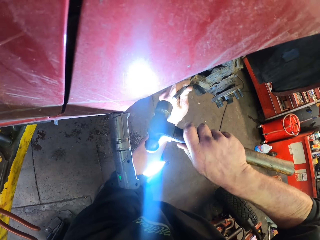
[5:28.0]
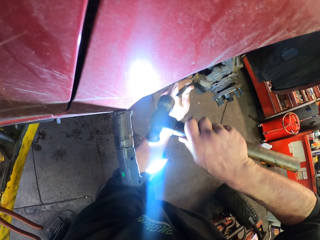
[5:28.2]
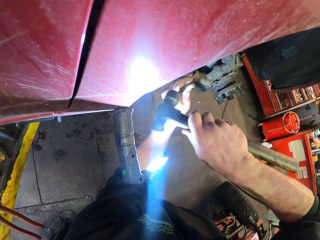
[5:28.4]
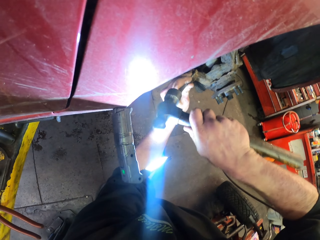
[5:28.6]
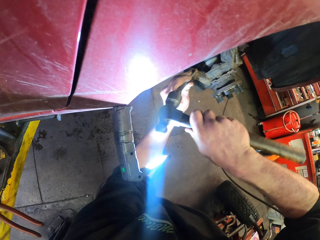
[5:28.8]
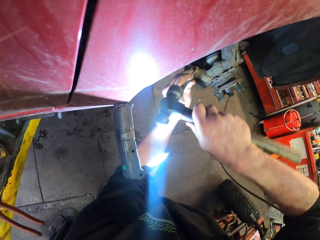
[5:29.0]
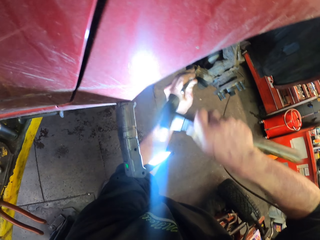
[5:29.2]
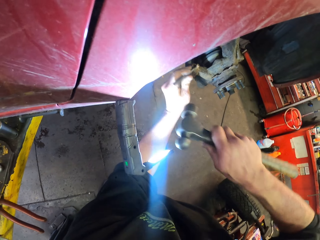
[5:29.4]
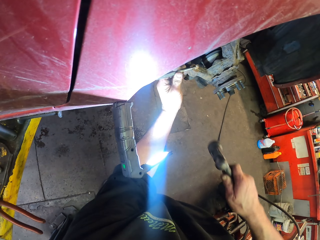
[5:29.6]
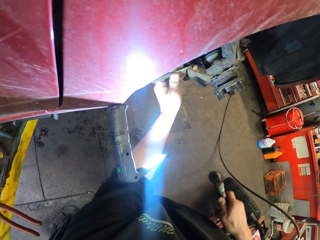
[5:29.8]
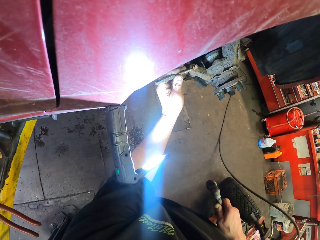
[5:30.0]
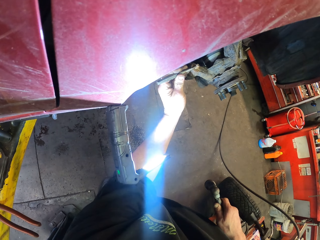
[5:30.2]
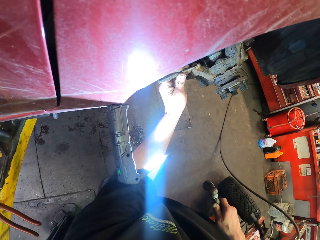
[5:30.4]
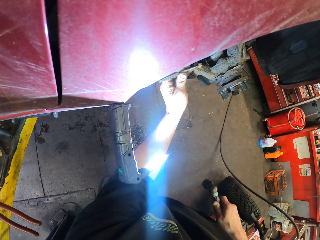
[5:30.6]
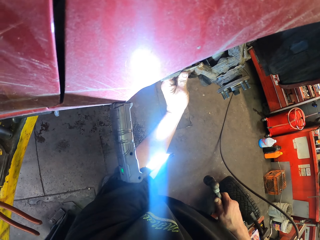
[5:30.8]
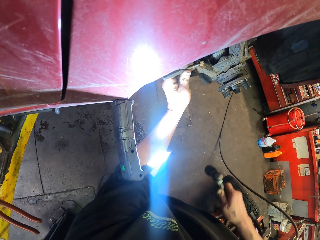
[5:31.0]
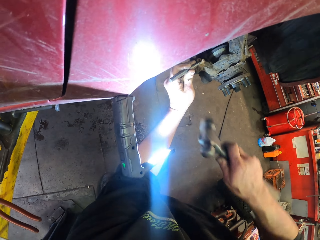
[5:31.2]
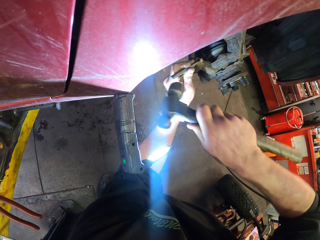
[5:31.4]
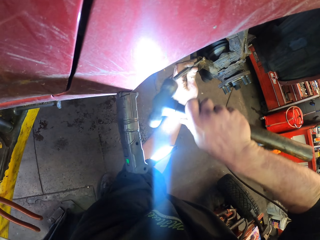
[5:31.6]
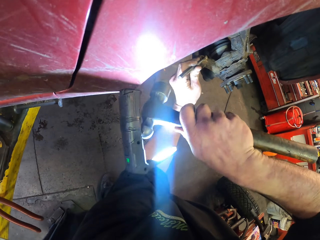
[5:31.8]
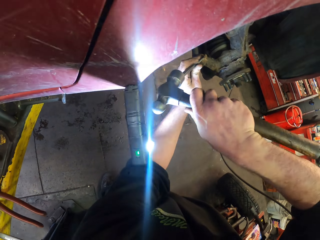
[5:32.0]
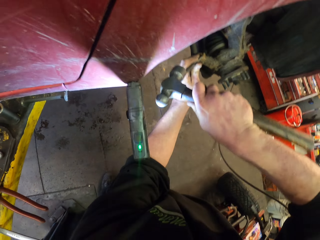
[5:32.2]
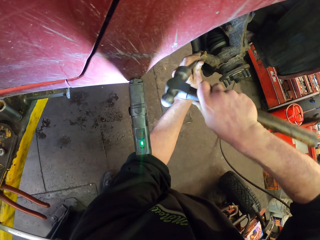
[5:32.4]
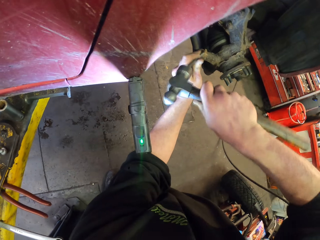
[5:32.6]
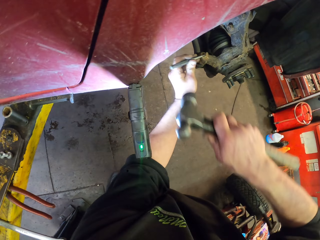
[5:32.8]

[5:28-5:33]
The camera wearer hammers the chisel. They hammer the chisel again.

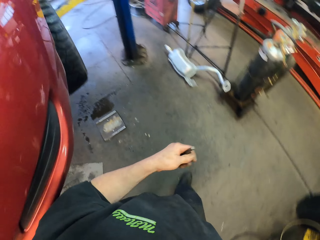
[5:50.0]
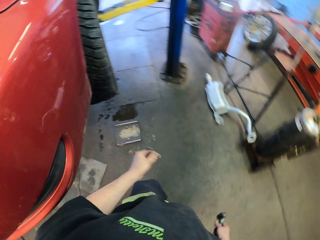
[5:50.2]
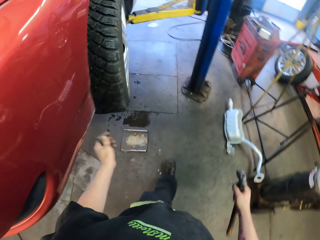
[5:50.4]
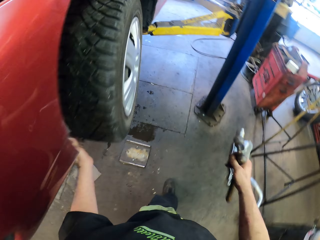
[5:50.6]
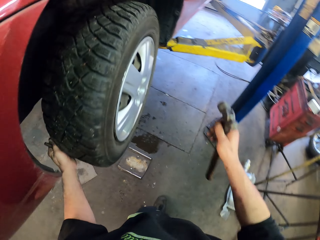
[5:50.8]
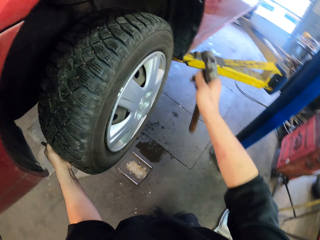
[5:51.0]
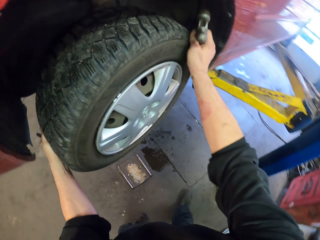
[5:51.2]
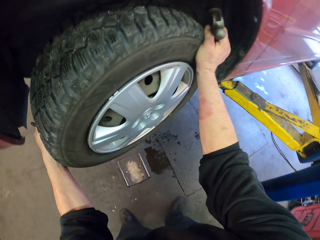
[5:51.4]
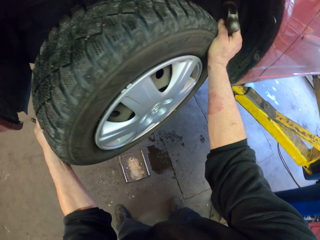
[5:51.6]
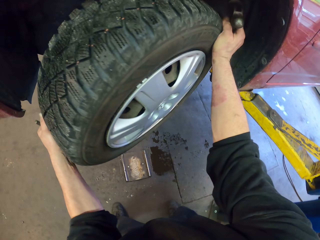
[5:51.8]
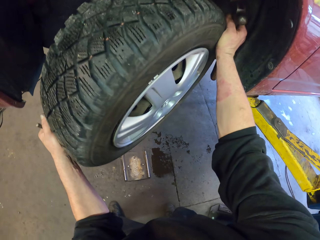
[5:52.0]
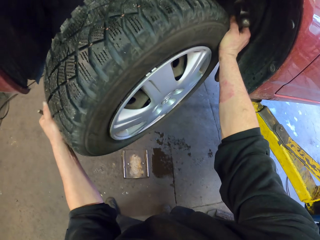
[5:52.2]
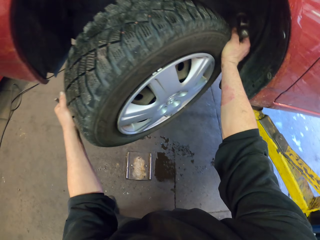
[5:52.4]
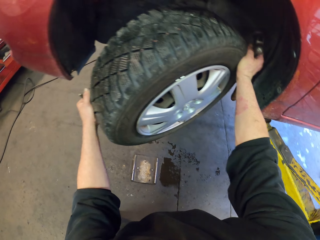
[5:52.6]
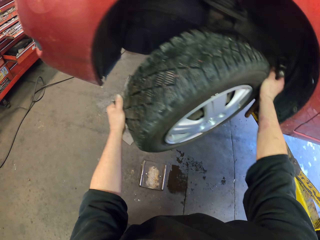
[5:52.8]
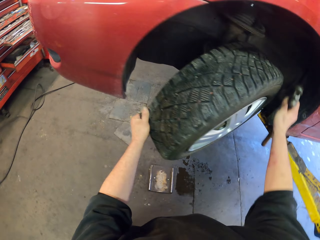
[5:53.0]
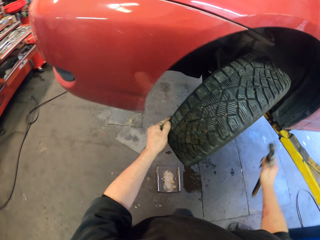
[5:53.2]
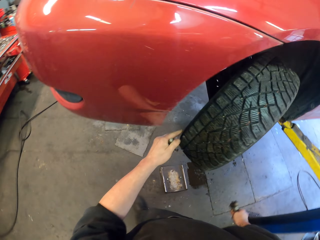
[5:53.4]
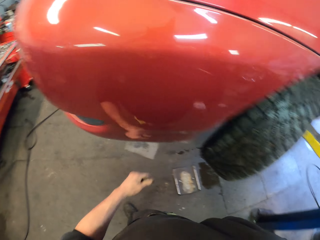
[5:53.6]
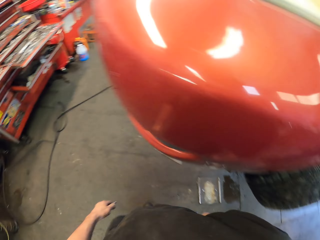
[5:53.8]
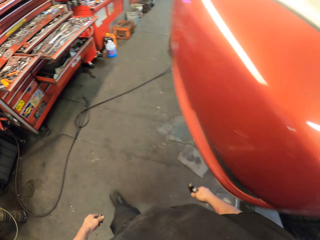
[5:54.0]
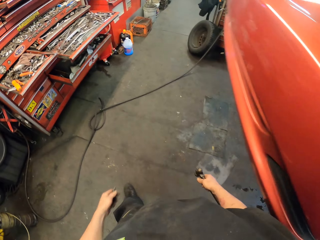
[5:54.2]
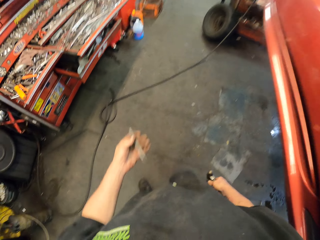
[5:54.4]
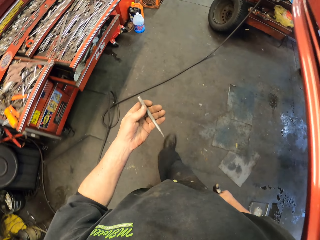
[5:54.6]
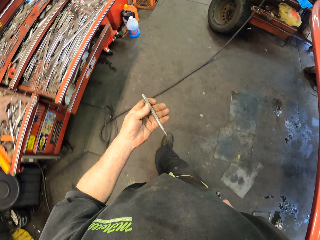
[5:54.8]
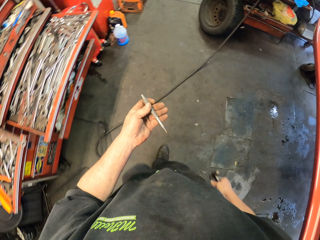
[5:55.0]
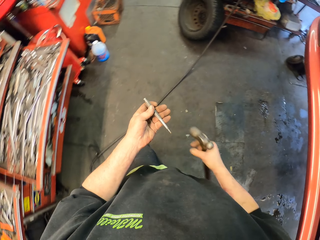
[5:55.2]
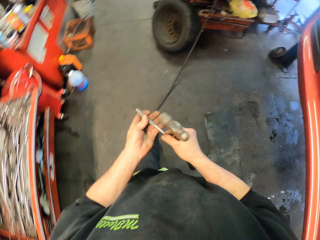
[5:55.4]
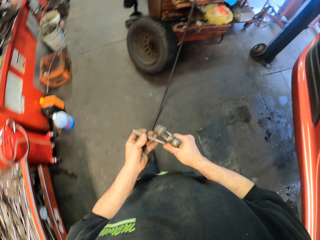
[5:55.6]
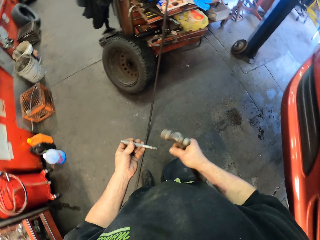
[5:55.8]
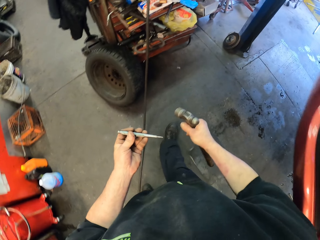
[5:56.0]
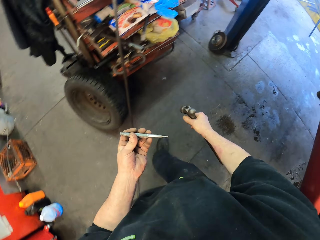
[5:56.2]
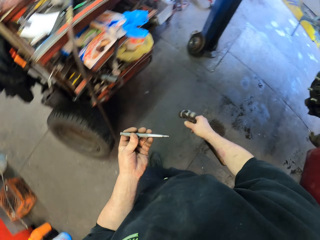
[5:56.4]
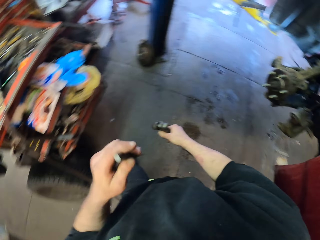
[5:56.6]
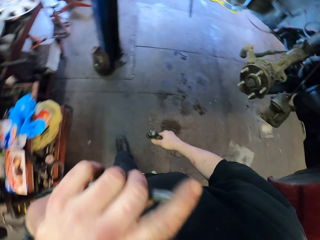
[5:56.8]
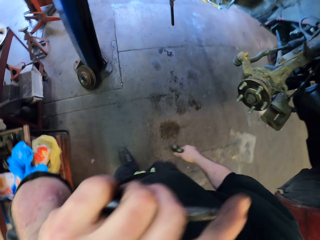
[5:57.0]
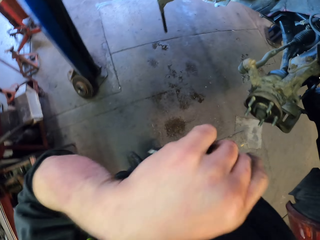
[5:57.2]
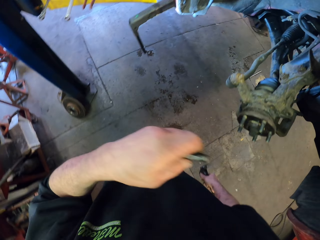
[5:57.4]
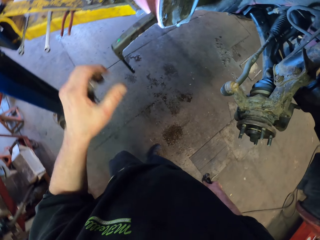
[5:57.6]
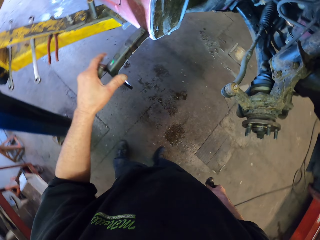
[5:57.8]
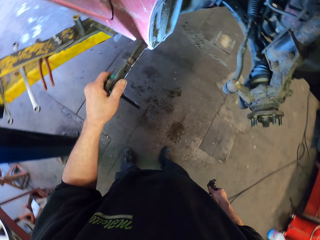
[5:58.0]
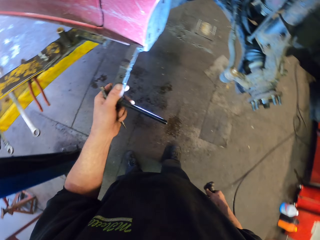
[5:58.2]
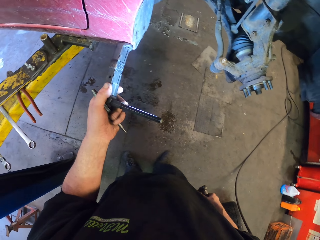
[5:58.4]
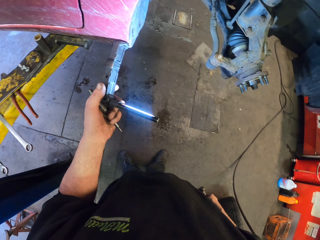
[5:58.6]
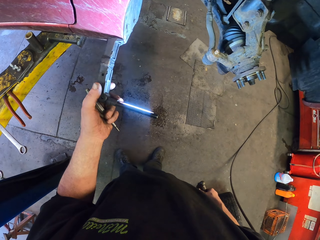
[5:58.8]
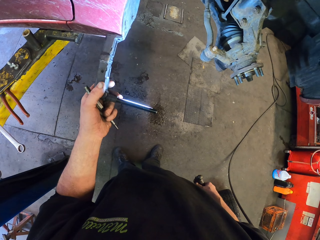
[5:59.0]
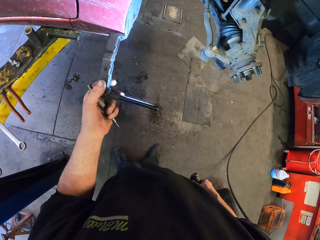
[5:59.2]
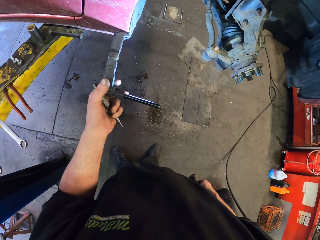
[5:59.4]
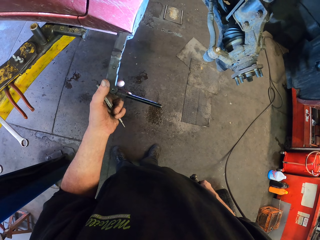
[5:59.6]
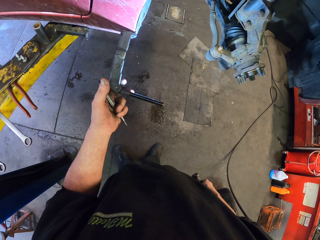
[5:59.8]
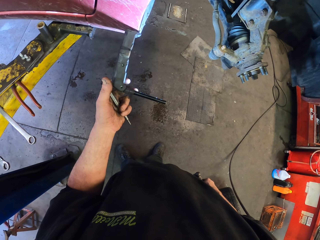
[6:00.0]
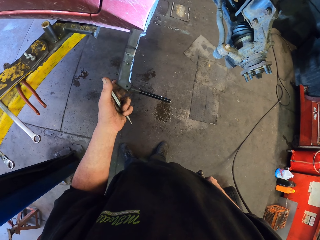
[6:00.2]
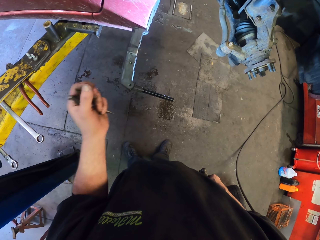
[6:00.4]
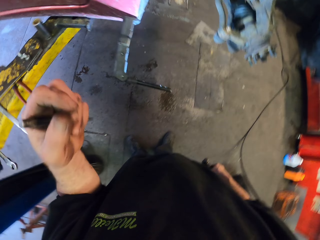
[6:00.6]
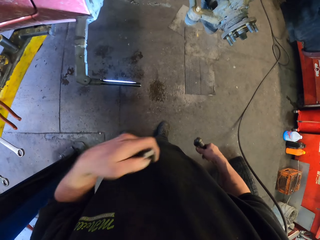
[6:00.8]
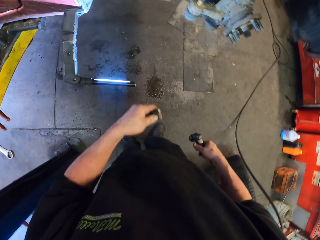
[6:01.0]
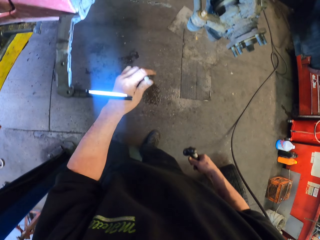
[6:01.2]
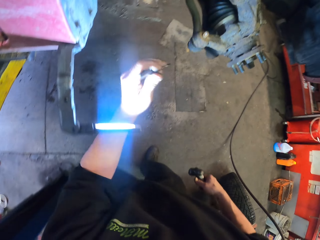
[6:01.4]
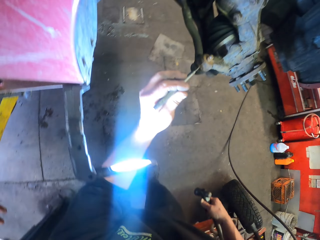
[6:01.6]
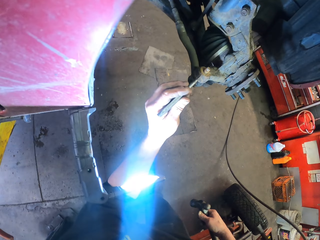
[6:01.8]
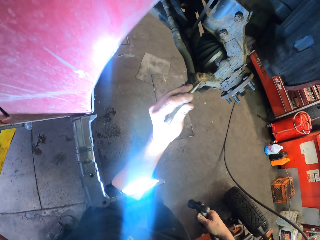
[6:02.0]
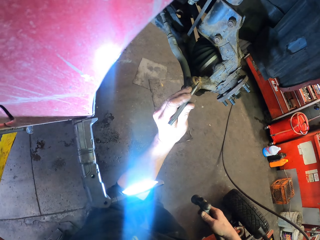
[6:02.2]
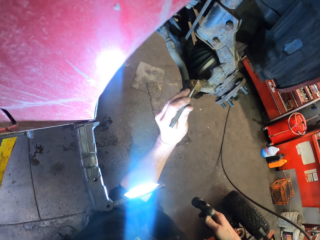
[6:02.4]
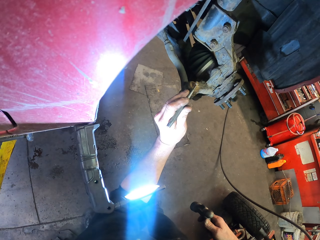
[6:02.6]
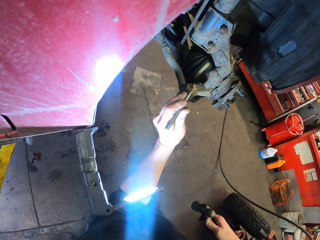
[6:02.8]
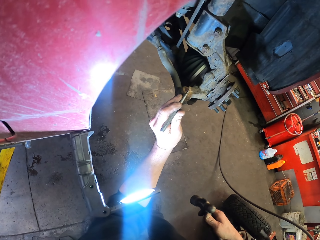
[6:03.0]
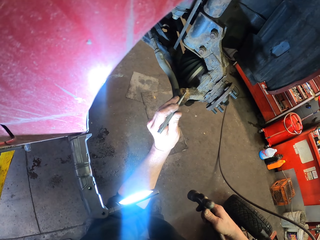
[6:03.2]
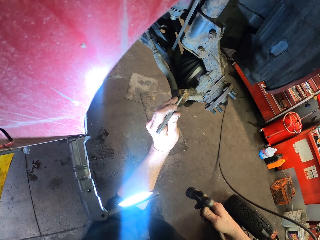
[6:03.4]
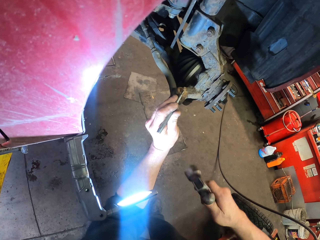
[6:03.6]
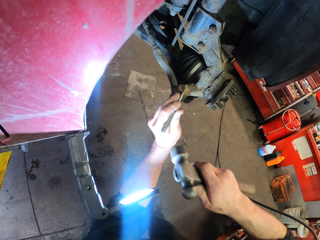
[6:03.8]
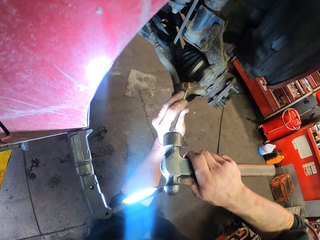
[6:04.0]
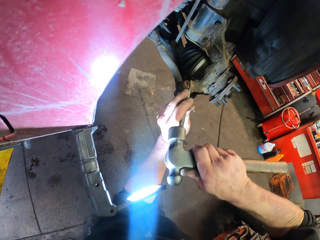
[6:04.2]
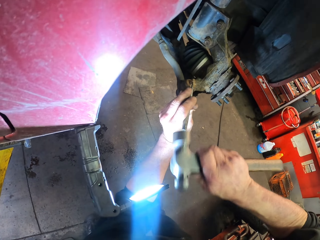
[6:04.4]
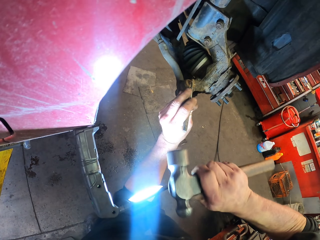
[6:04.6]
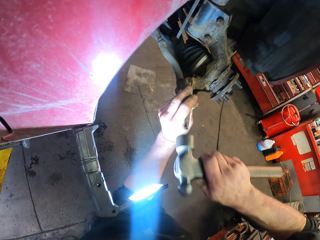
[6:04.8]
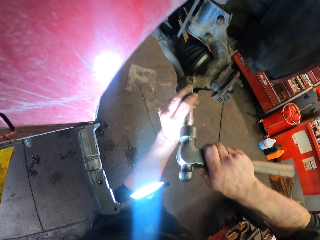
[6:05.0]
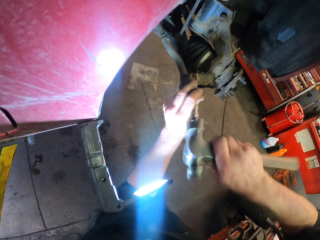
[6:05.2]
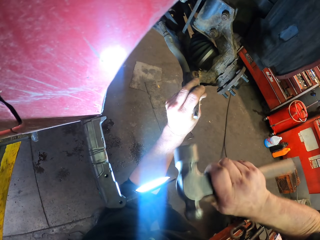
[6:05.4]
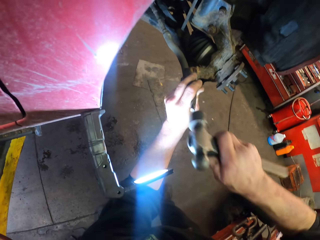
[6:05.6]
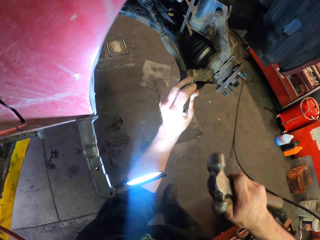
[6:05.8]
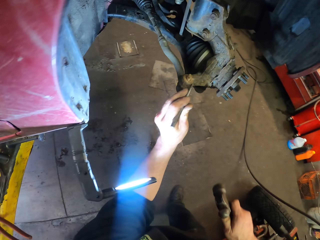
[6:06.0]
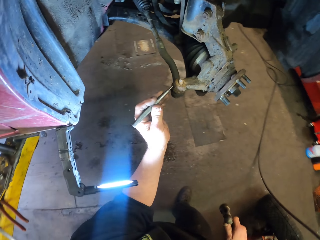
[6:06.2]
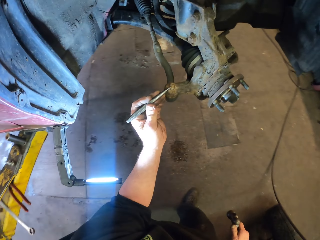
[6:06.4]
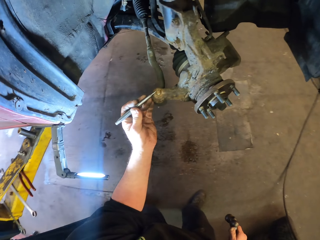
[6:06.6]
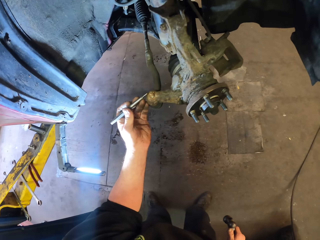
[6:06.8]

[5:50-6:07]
The camera wearer twists a vehicle tyre. They walk around. They hold the steel. They hold the hammer. They hold the chisel. They twist the torch. They hold the torch. They fix the chisel on the vehicle. They hammer the chisel.
